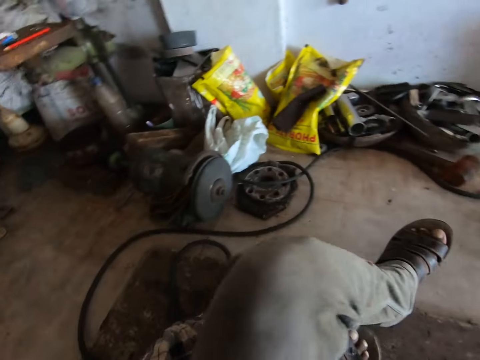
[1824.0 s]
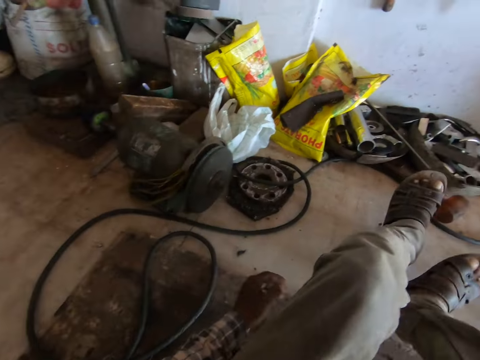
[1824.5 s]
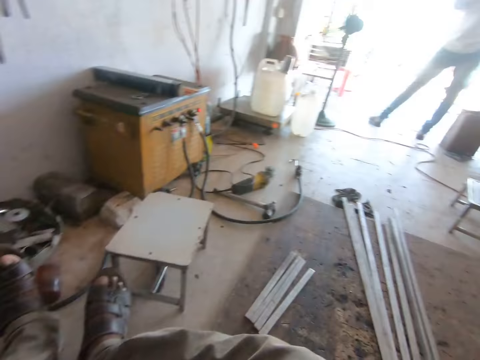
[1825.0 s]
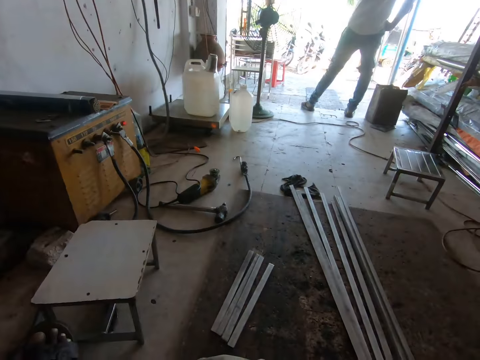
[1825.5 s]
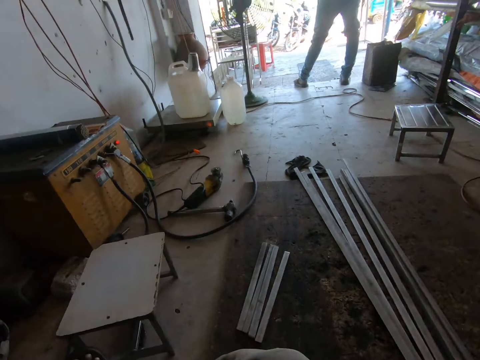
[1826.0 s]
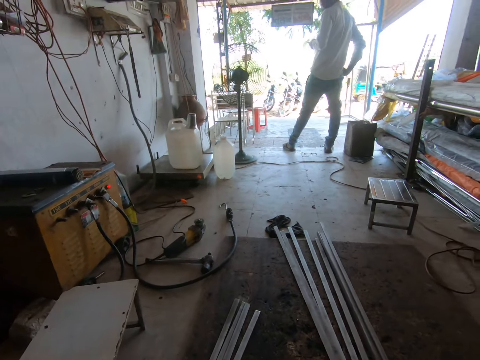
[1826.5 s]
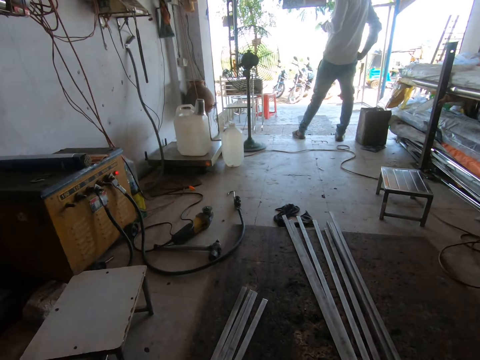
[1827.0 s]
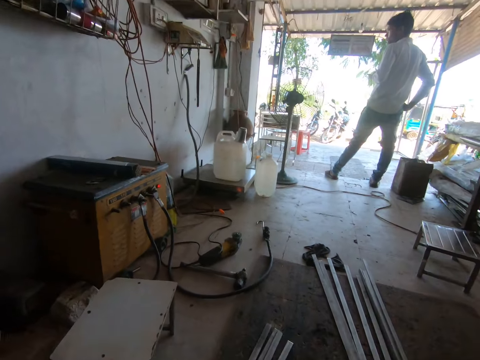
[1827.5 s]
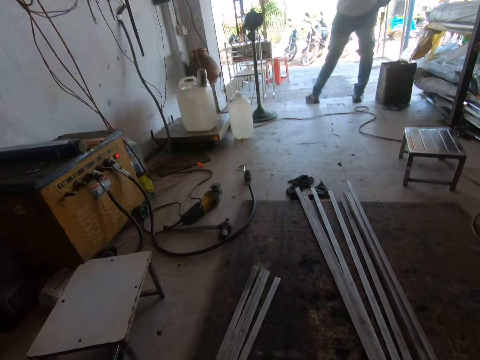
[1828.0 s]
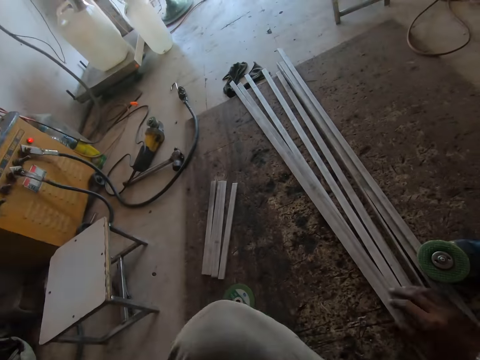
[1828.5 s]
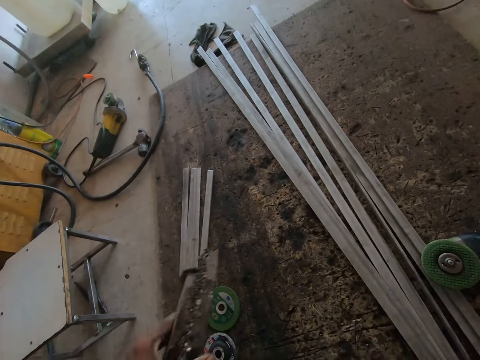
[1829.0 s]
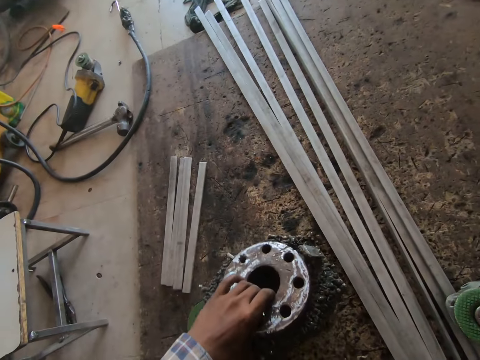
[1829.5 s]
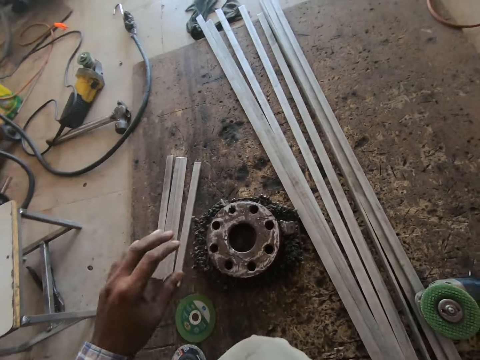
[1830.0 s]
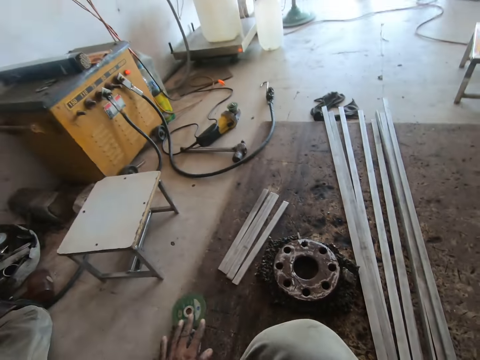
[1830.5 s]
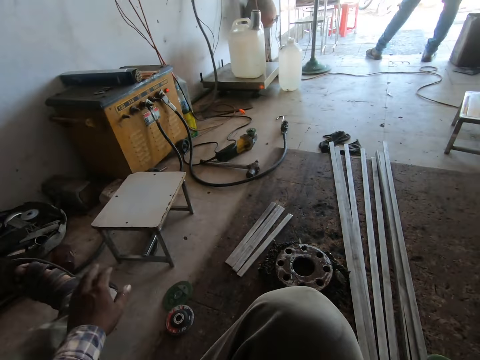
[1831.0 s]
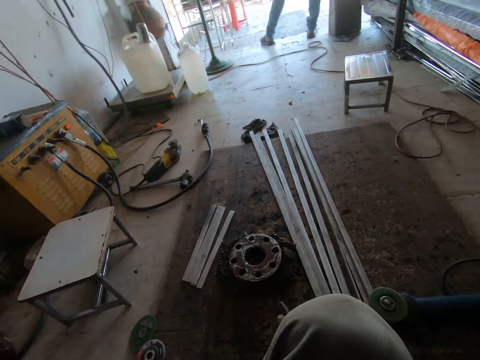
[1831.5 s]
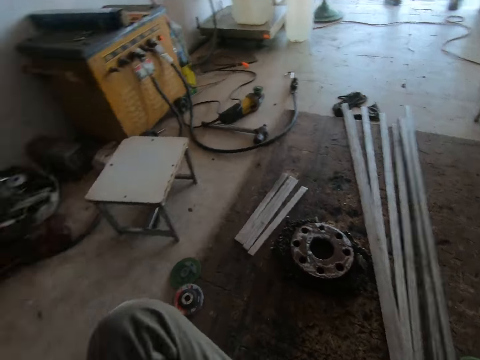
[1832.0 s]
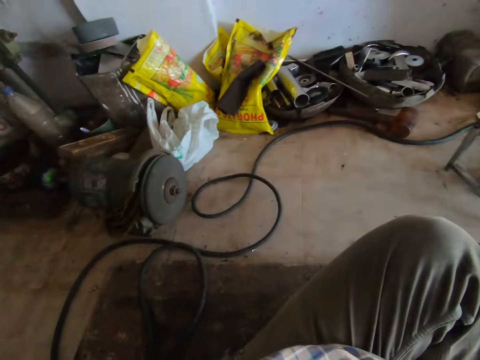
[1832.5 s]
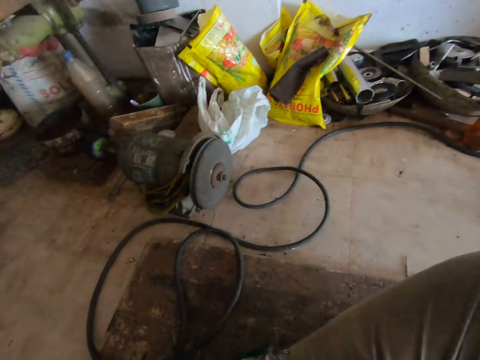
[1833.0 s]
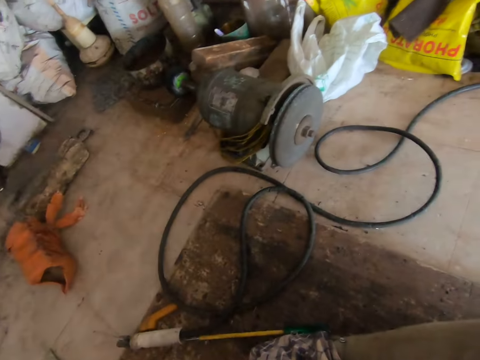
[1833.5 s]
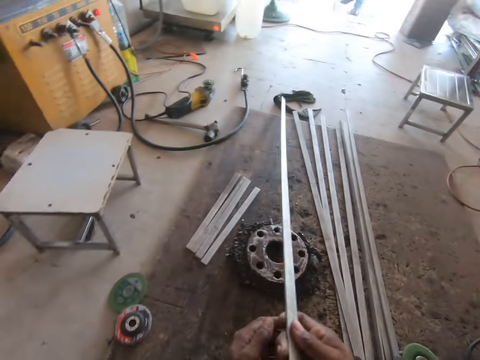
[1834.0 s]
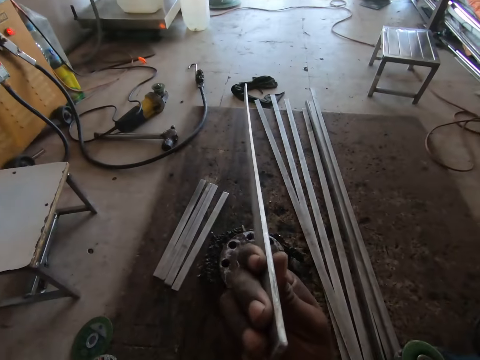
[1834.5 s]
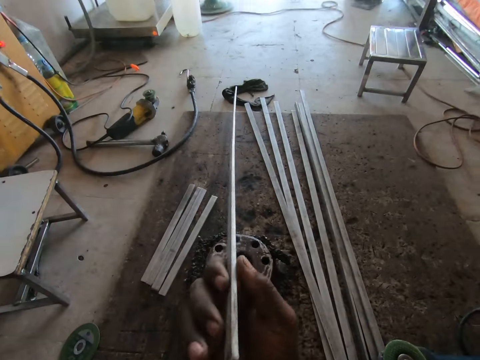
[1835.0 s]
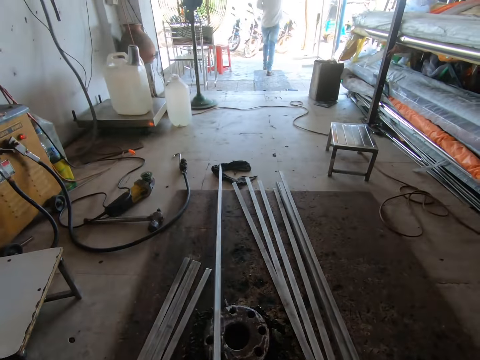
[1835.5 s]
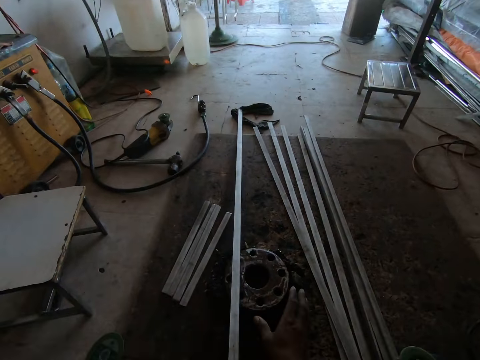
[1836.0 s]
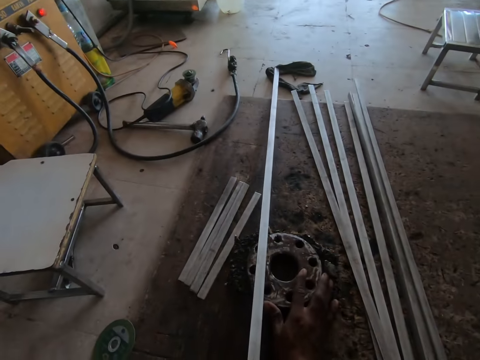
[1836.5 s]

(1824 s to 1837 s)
The camera wearer looks around. They place the wheel disc on the floor with the left hand. They move the leg down and look around. They hold a metal rod with the right hand and look at the metal.

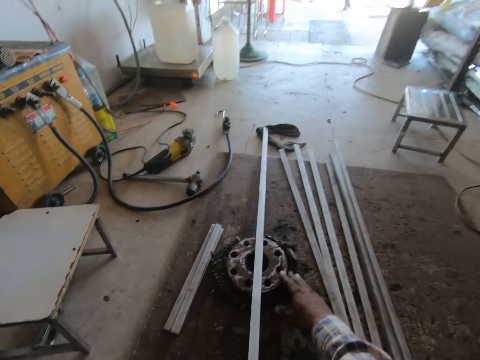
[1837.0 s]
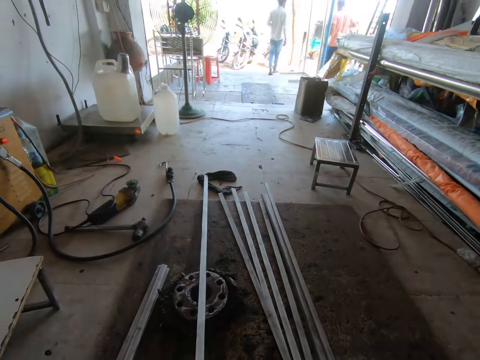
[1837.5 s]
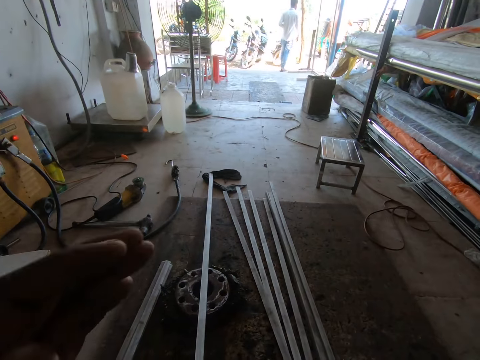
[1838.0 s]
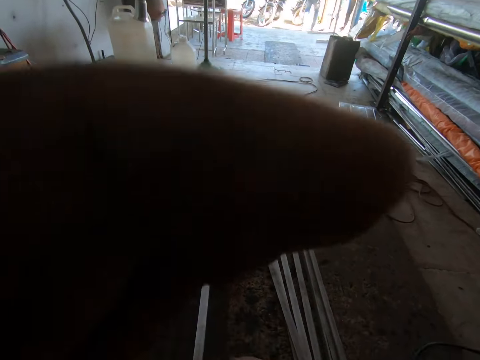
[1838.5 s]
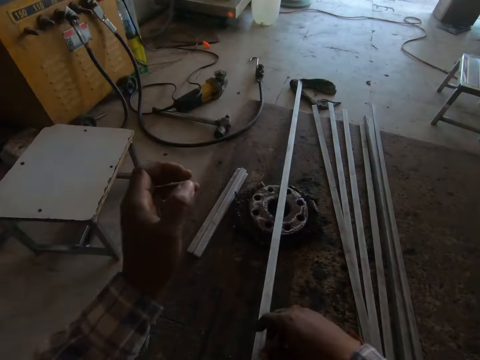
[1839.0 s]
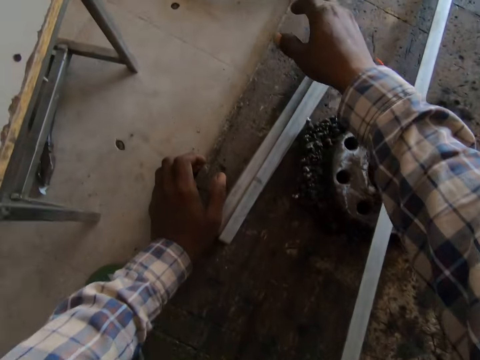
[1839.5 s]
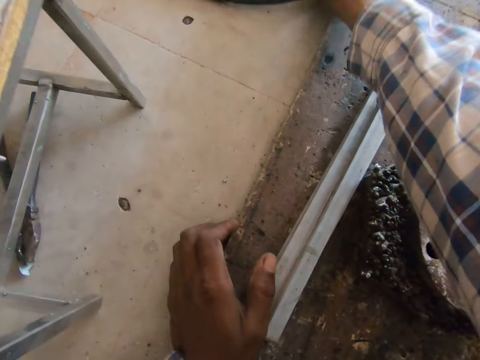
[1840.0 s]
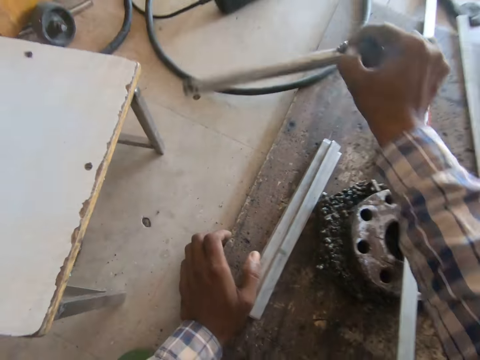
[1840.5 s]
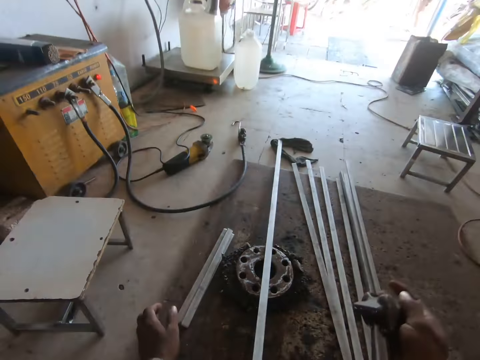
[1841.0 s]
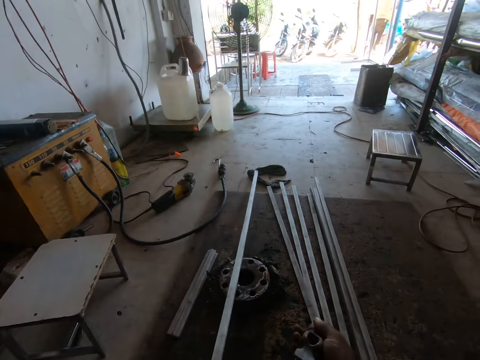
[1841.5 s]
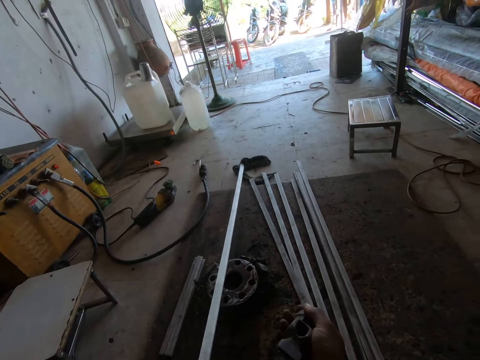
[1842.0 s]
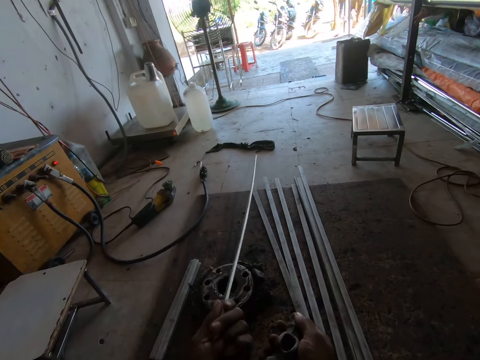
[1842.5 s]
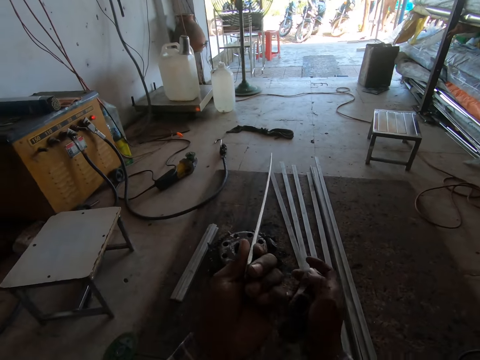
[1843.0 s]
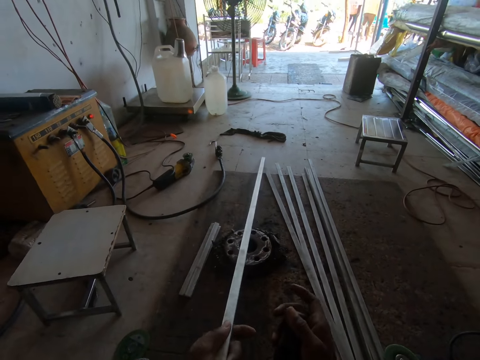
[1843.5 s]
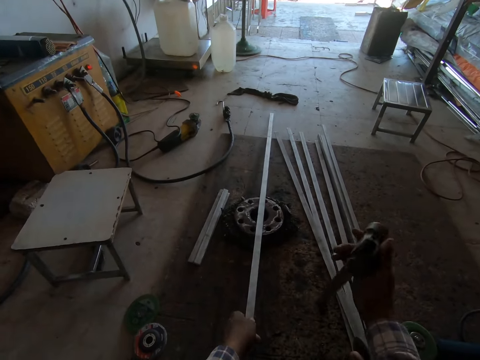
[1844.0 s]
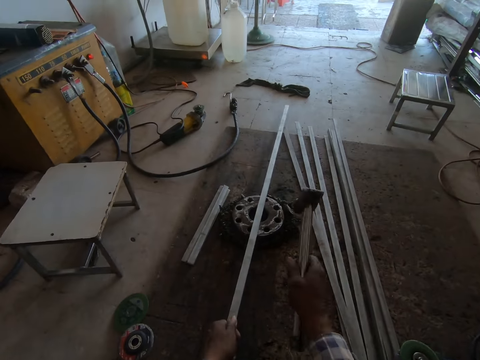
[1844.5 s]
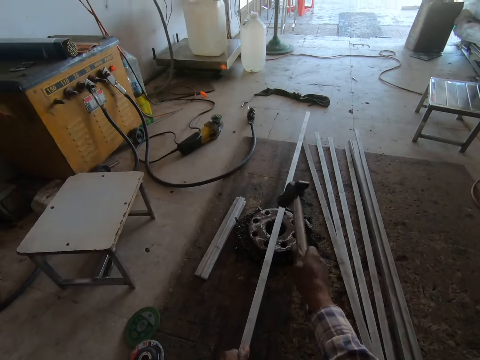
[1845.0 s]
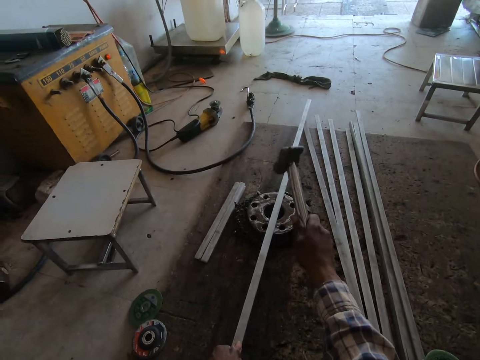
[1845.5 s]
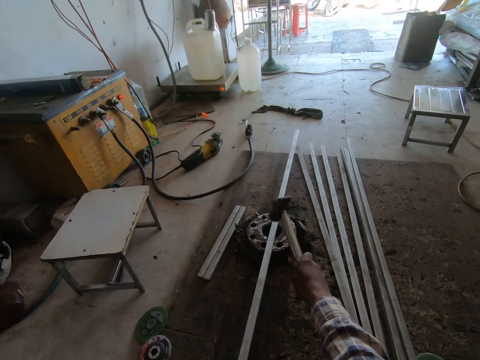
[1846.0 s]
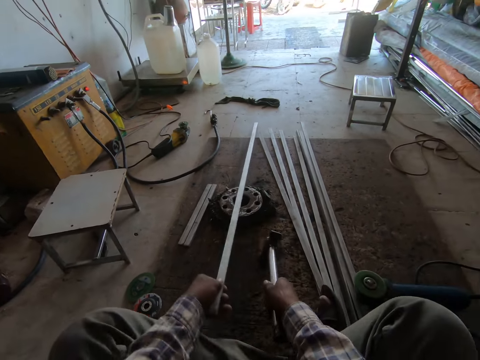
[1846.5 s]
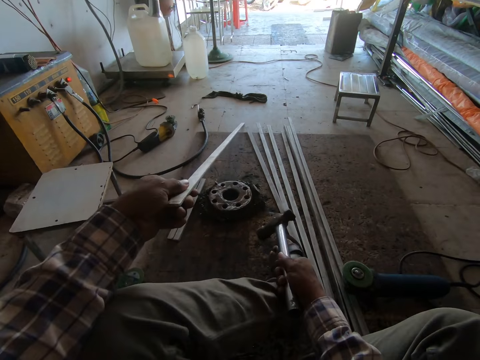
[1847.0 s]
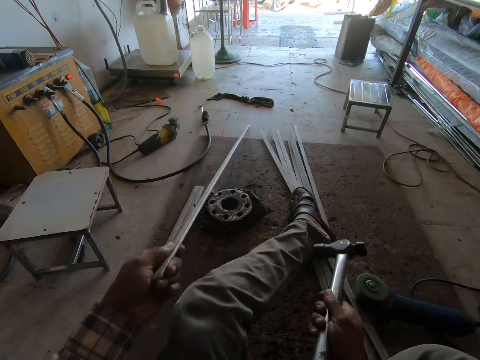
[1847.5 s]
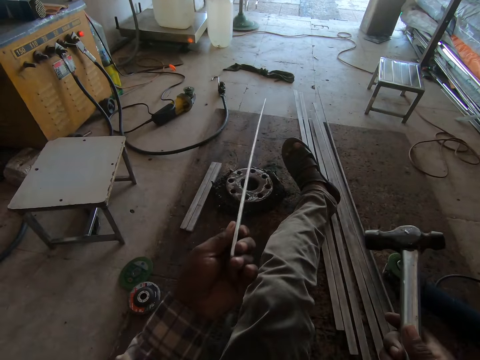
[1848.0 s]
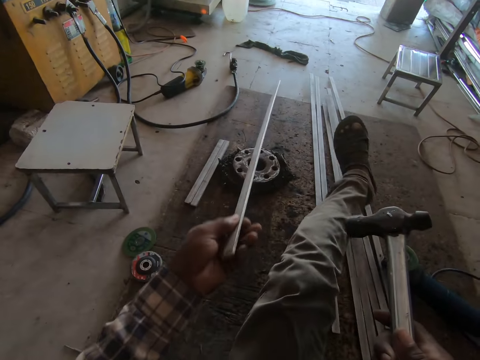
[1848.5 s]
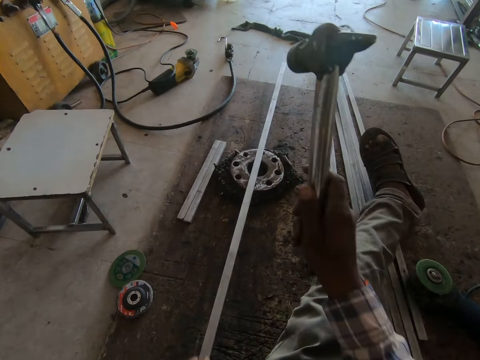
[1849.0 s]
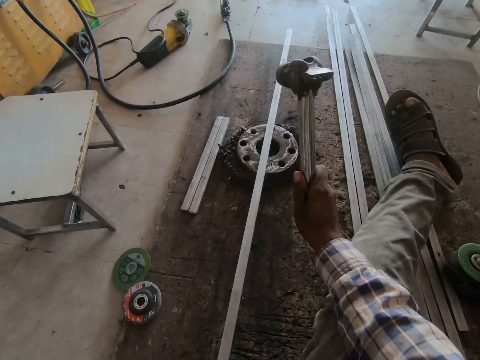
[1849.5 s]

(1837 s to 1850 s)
The camera wearer moves the wheel disc on the floor with the right hand. They lift the left hand and place the left hand on the floor. They pick up a hammer on the floor with the right hand. They hold the metal rod with the left hand. They strike the metal rod with the hammer in the right hand. They move the metal rods on the floor with the left leg.
